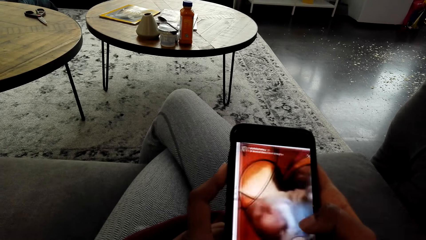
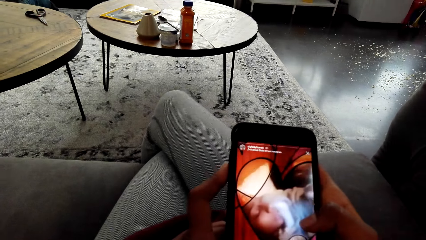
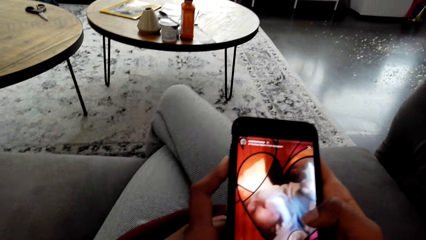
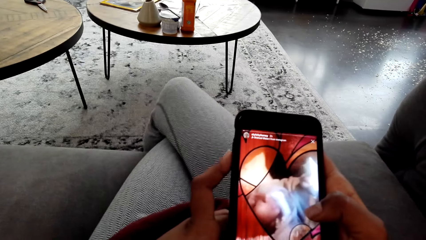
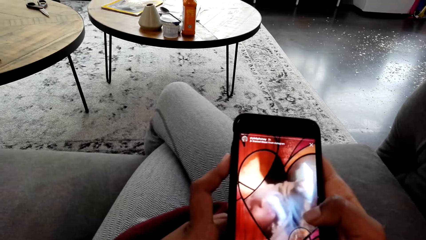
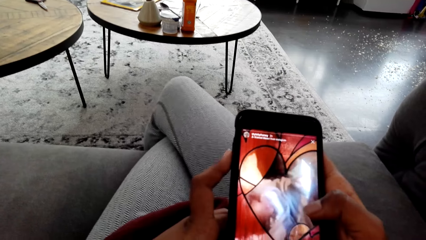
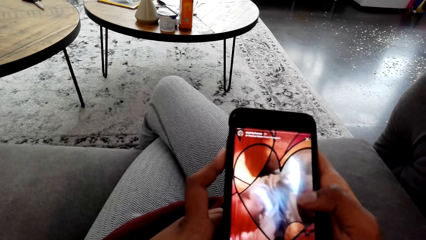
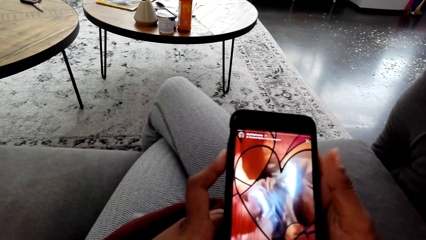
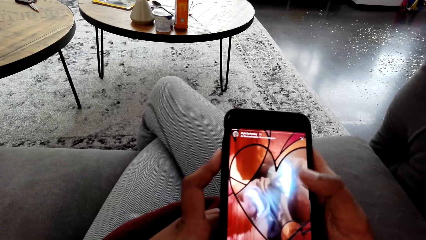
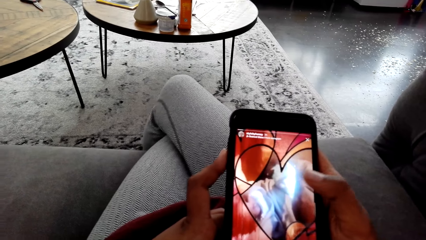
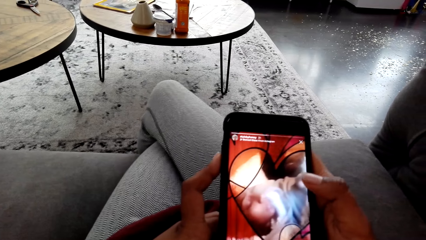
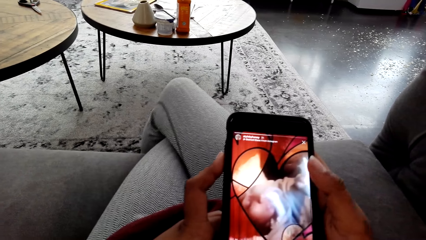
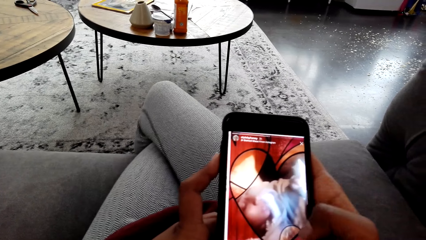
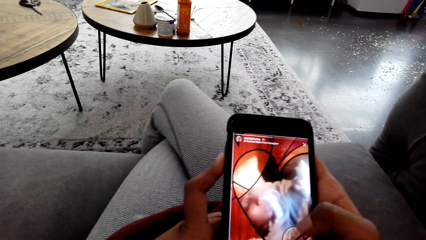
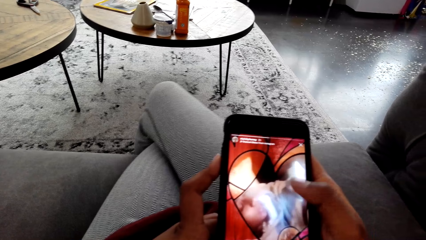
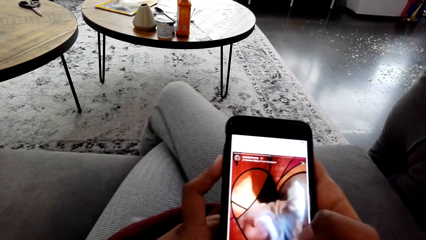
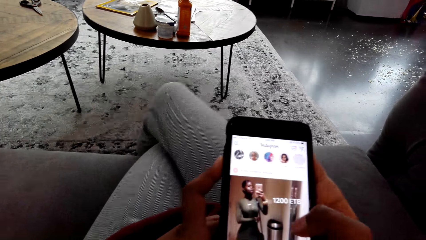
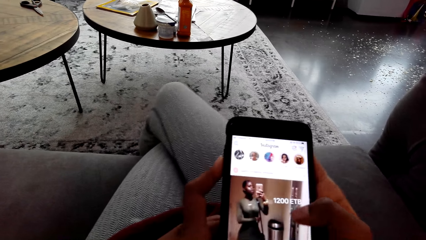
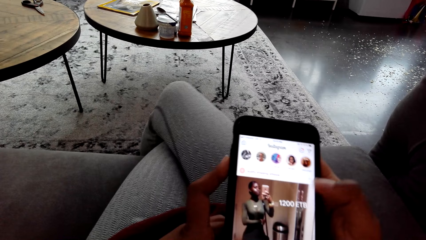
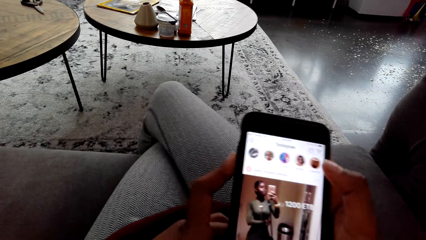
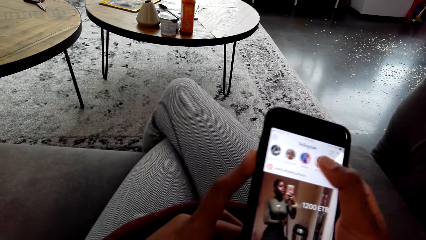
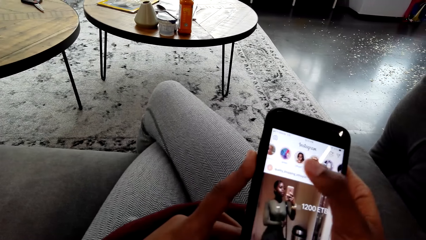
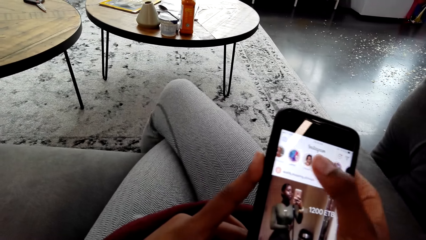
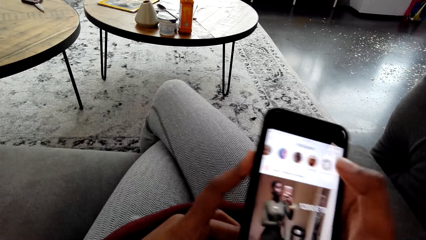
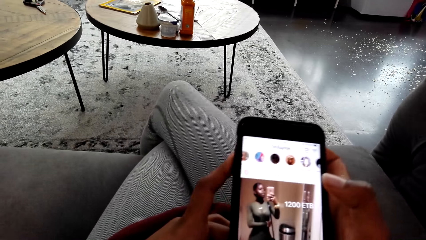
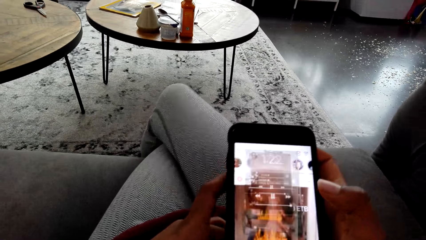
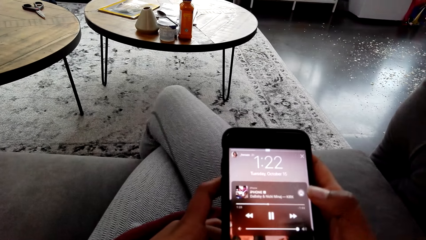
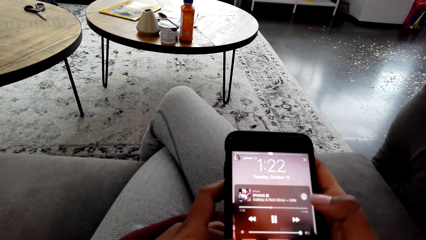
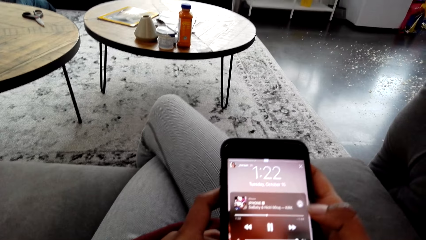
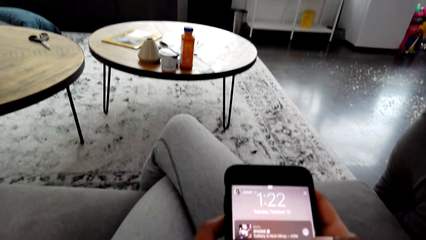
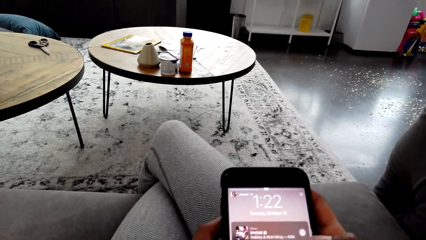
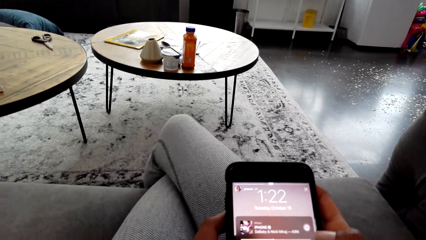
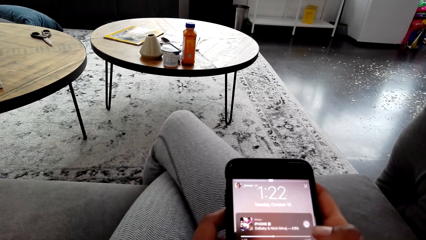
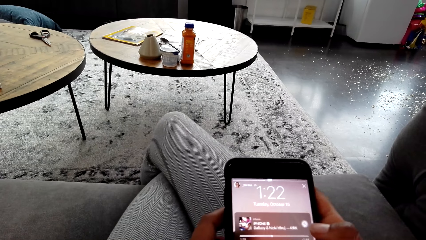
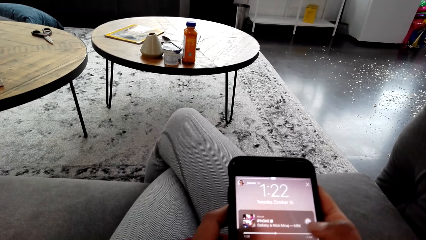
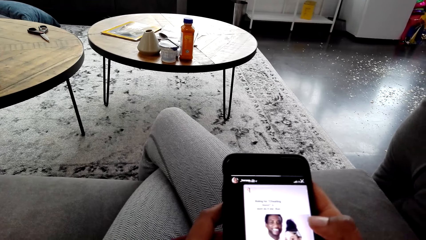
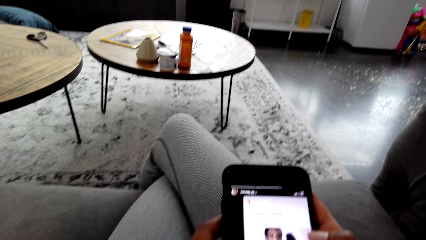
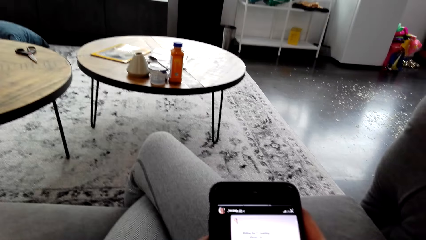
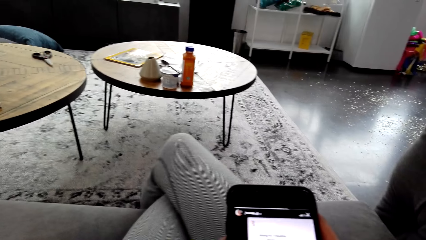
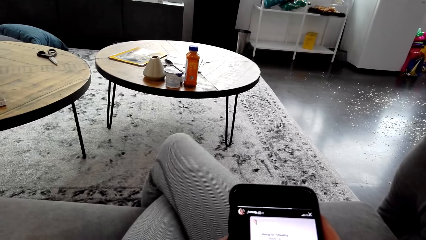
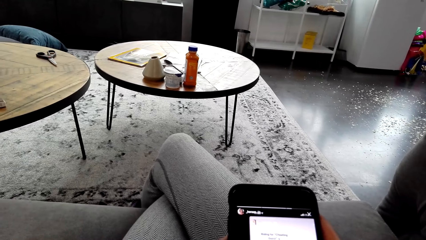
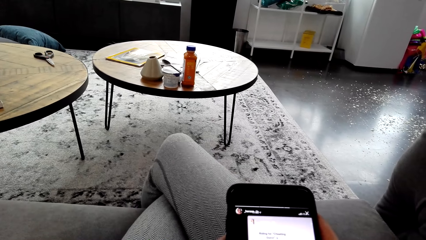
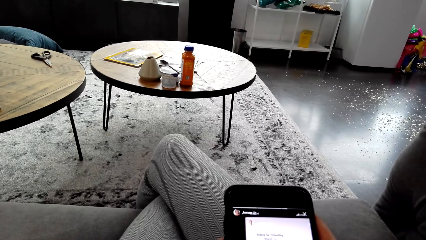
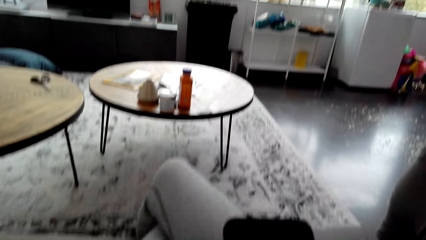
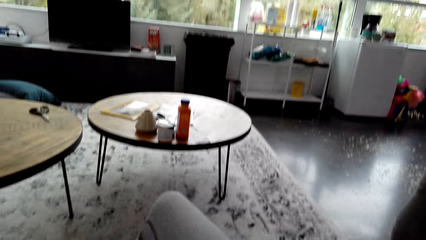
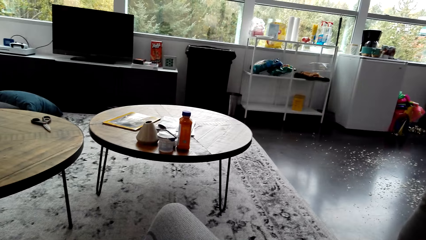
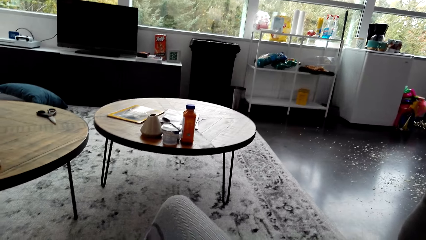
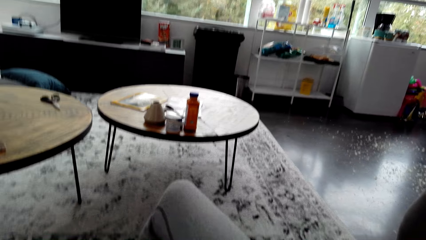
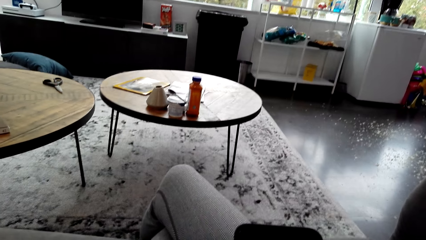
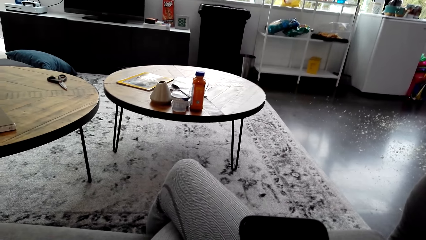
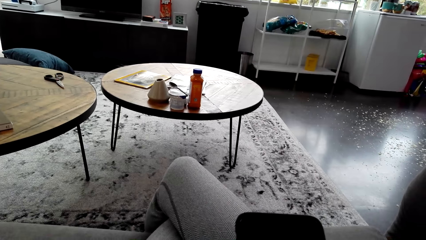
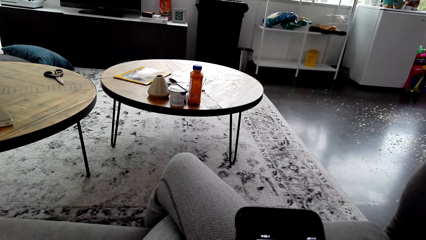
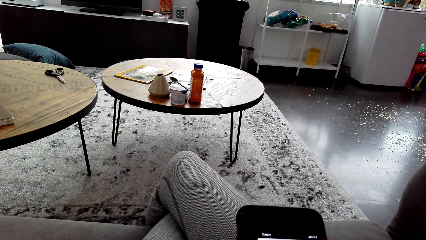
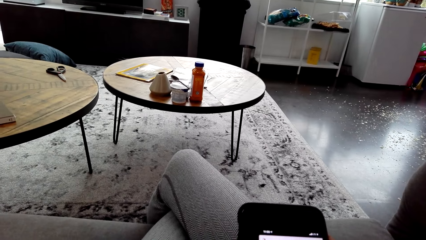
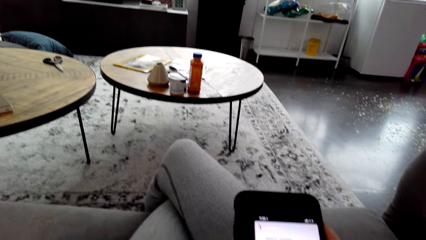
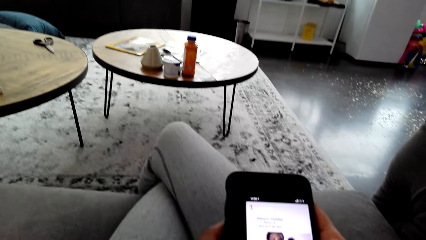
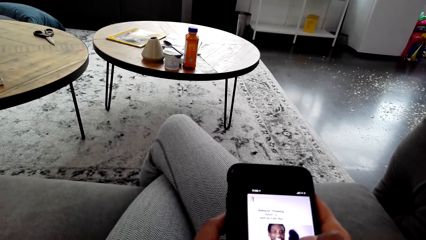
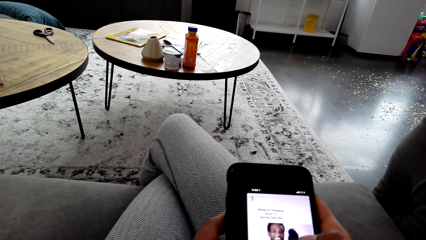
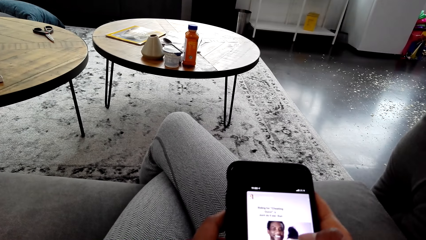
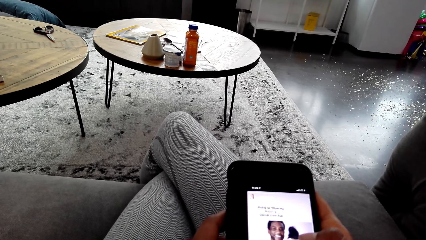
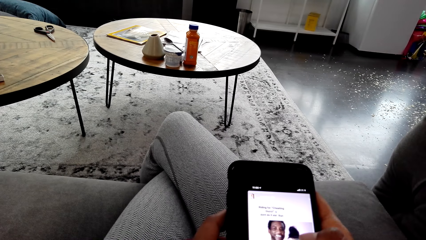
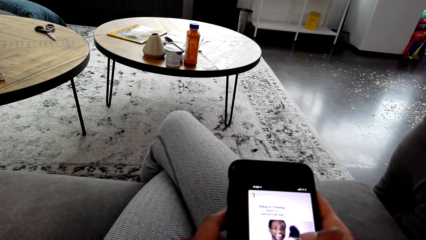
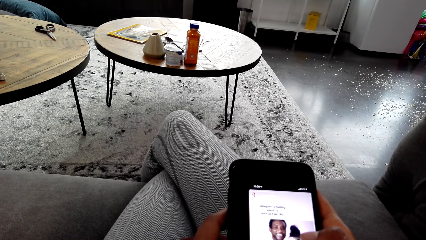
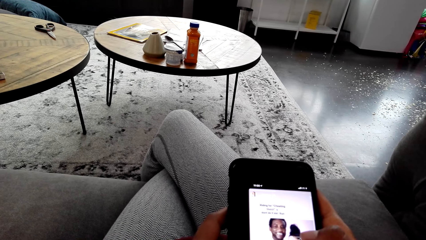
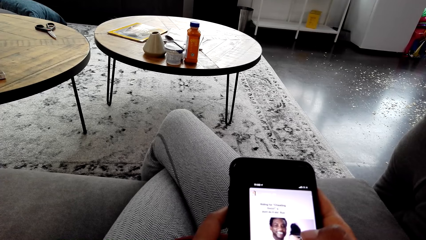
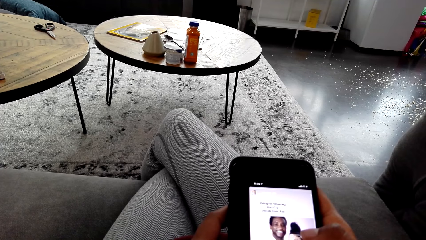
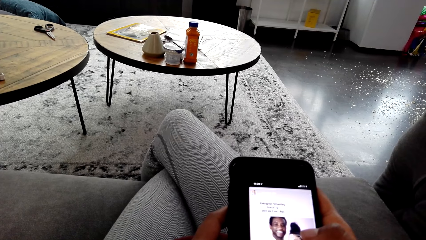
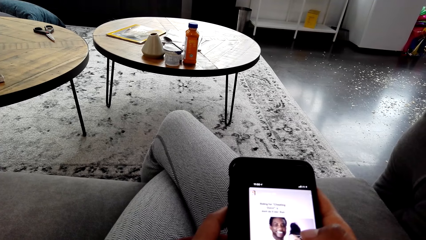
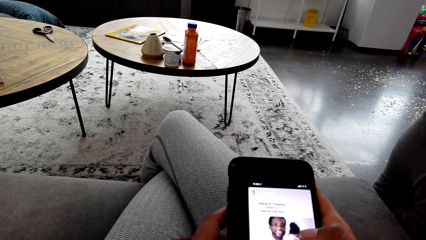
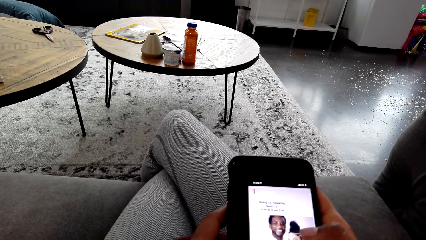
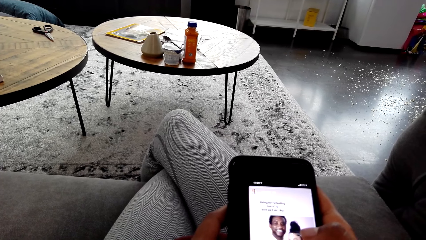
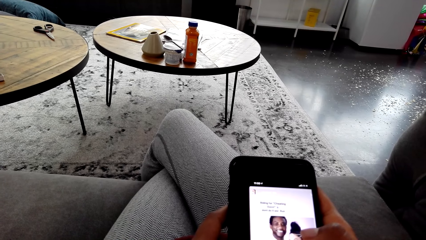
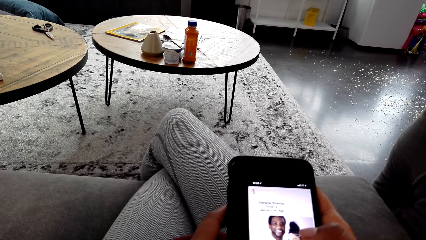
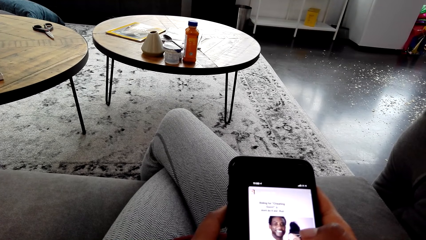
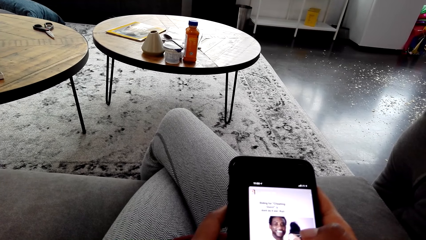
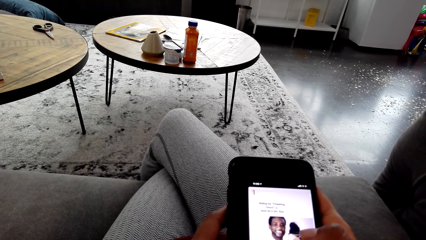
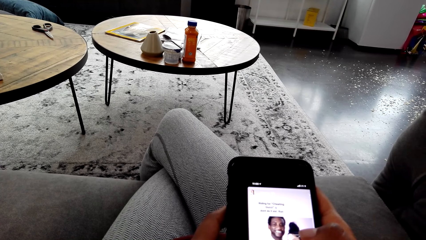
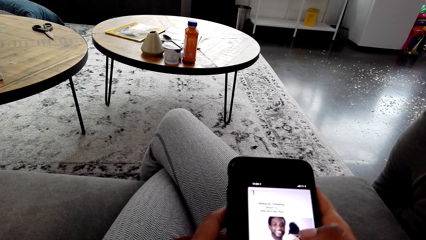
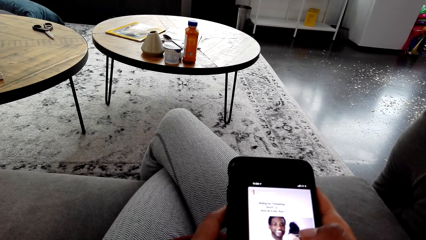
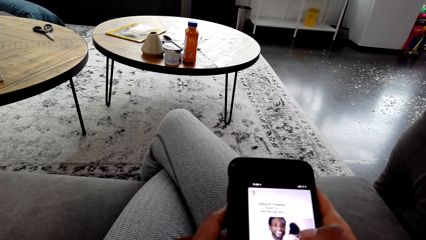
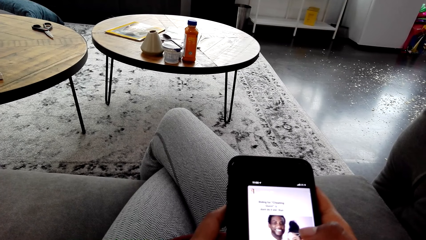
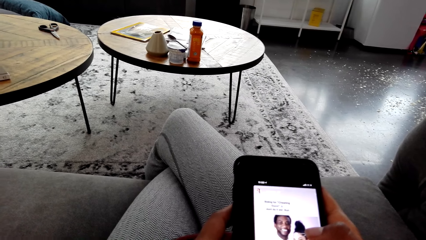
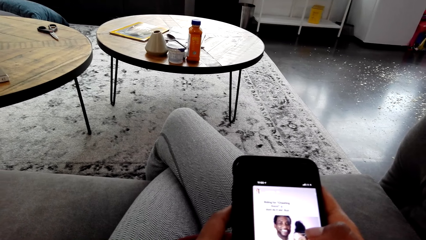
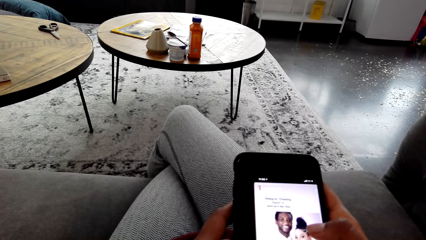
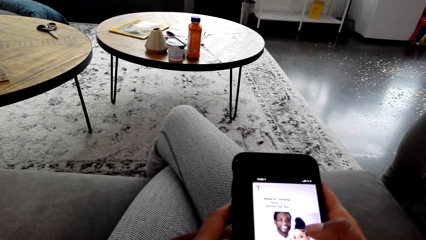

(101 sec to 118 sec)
The camera wearer presses her phone. They stare at the phone. They scroll the phone. They press the phone. They stare at the table.
